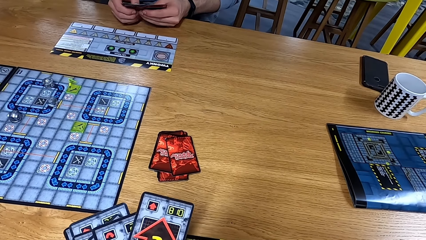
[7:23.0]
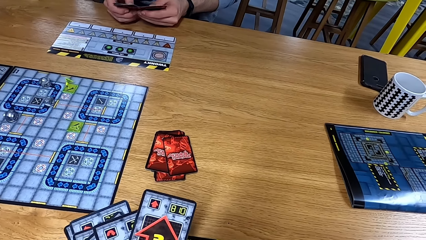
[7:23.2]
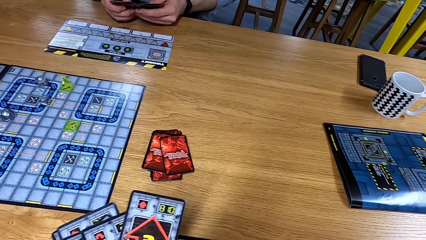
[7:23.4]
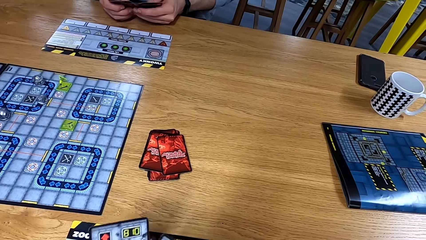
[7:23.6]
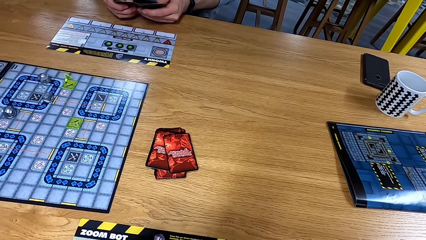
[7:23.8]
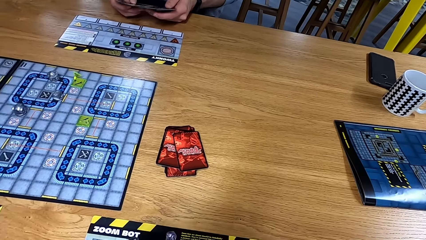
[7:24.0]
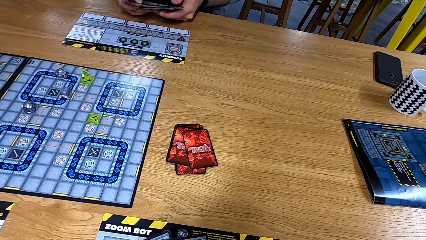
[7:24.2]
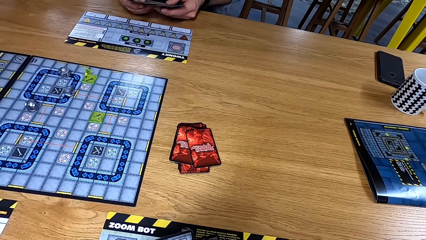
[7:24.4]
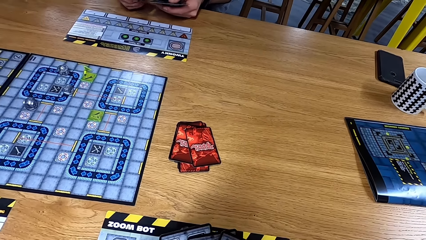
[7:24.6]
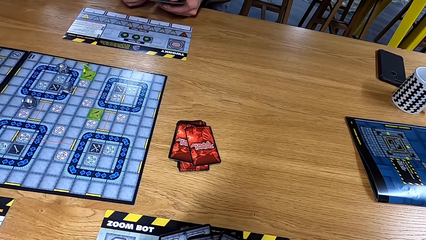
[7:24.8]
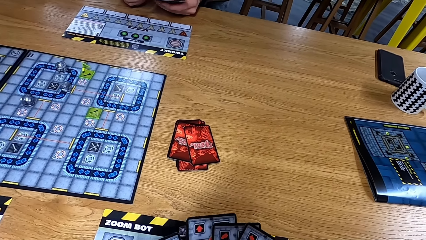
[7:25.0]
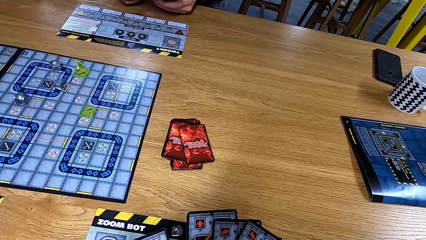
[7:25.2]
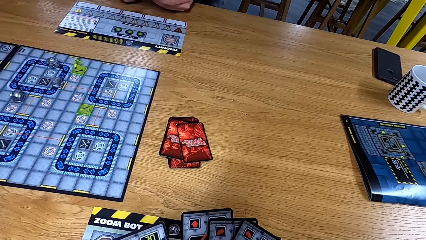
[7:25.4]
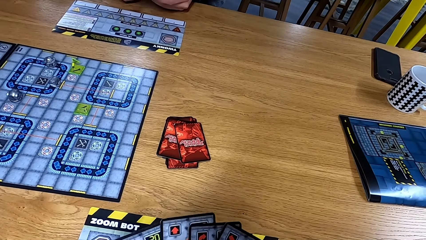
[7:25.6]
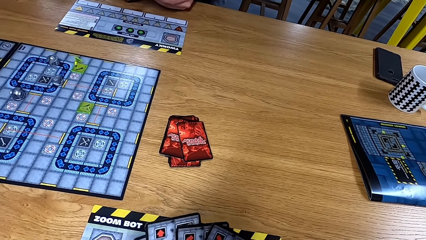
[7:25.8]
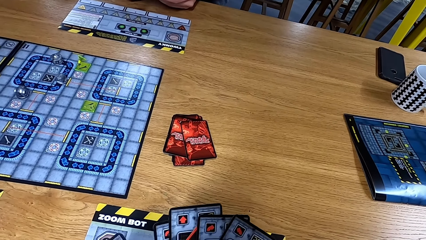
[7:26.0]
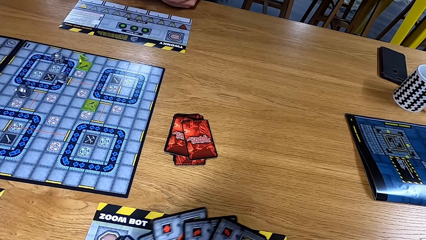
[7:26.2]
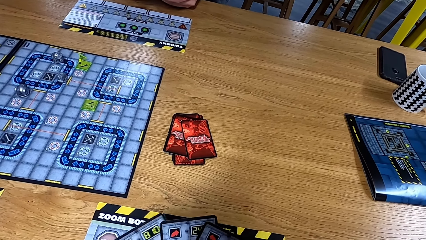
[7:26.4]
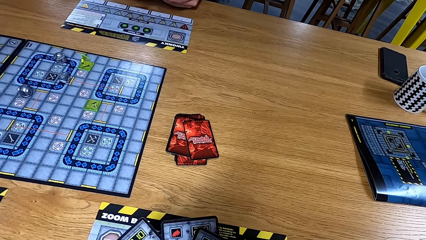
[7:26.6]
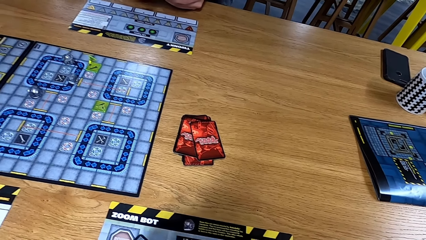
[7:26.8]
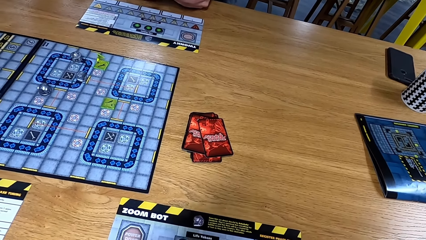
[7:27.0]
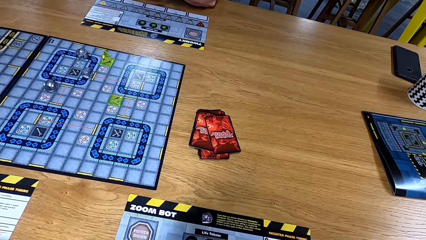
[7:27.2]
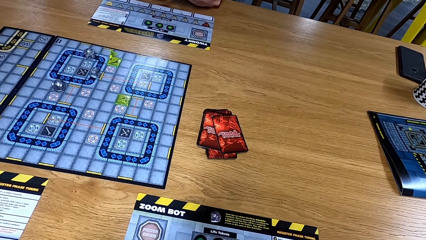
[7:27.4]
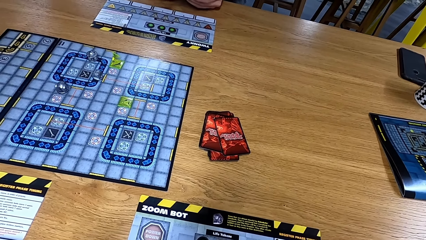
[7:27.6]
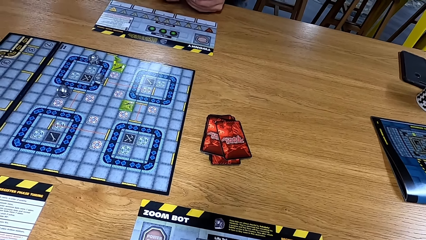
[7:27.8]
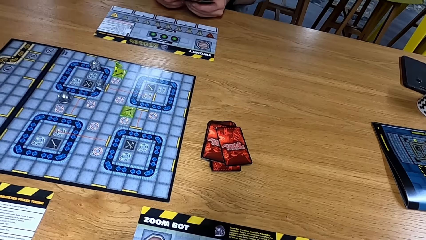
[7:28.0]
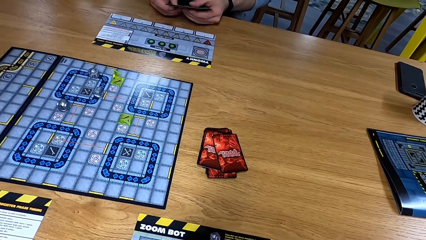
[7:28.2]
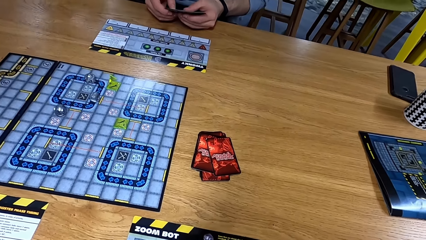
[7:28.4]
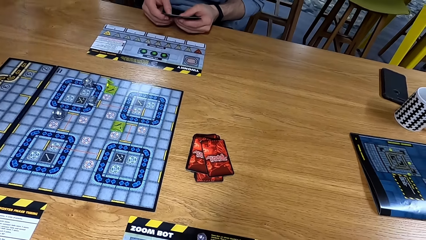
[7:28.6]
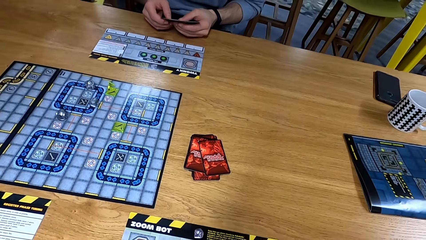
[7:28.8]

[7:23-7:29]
The camera wearer arranges the cards.

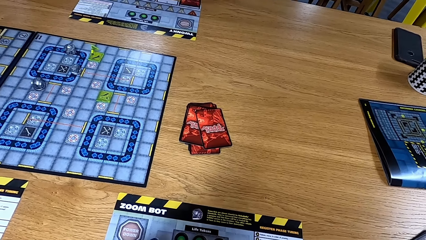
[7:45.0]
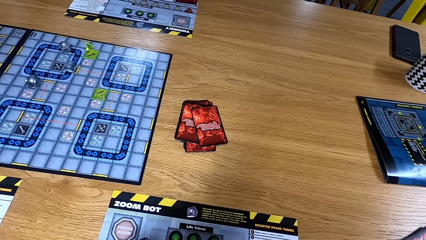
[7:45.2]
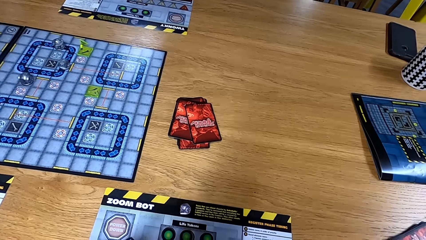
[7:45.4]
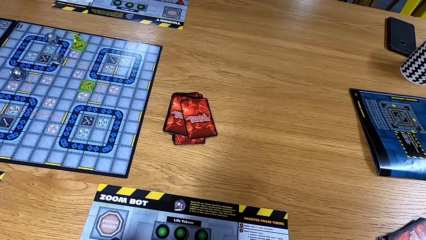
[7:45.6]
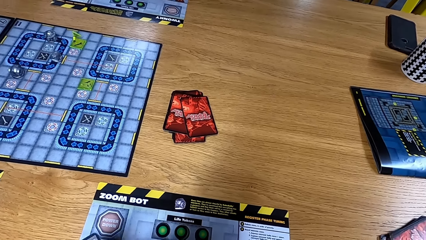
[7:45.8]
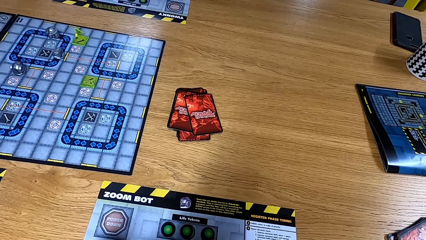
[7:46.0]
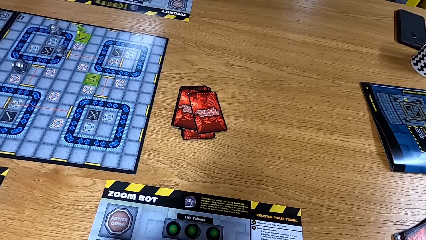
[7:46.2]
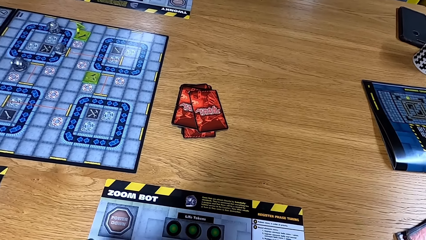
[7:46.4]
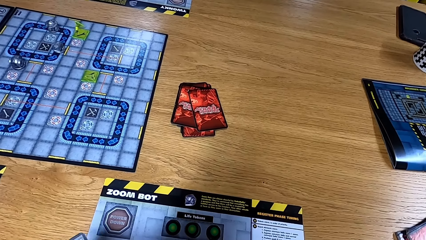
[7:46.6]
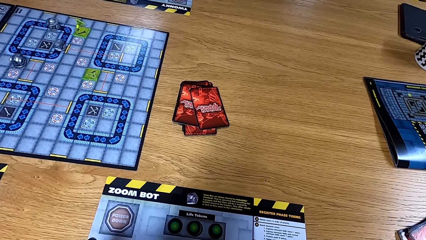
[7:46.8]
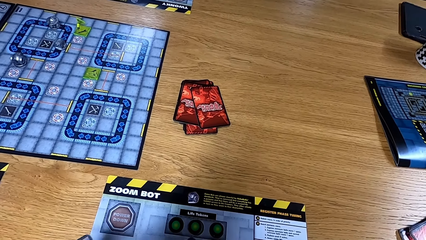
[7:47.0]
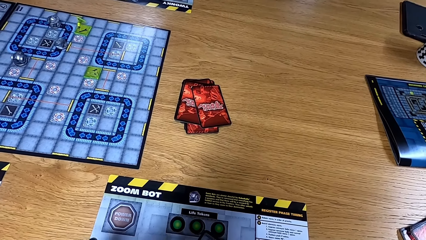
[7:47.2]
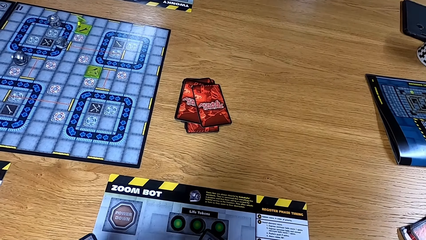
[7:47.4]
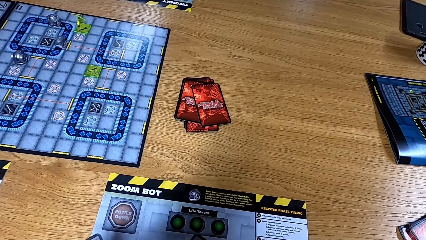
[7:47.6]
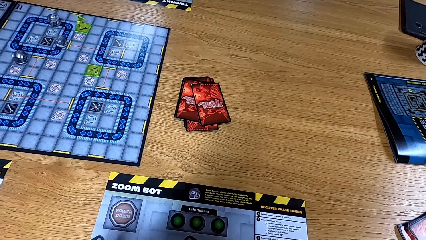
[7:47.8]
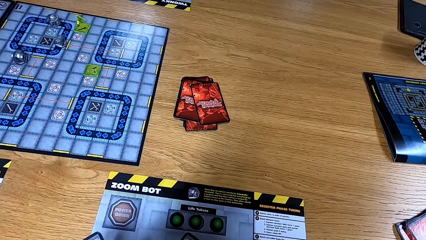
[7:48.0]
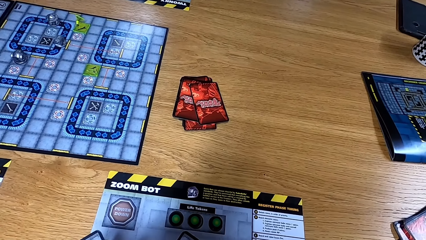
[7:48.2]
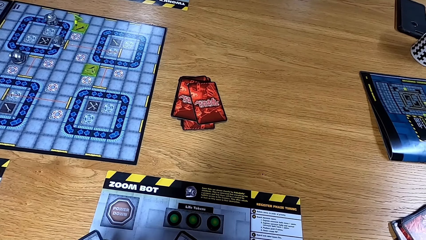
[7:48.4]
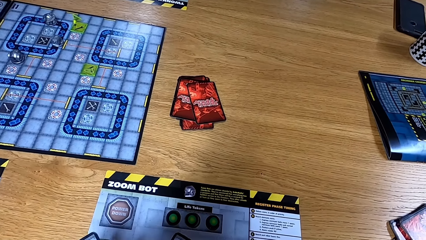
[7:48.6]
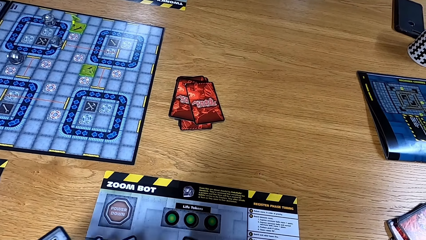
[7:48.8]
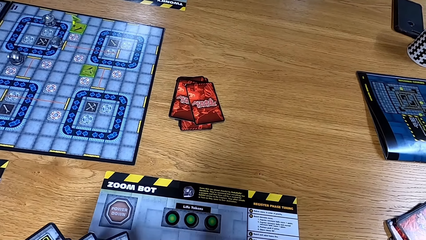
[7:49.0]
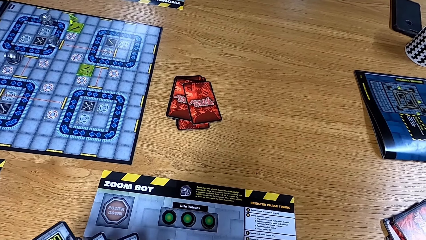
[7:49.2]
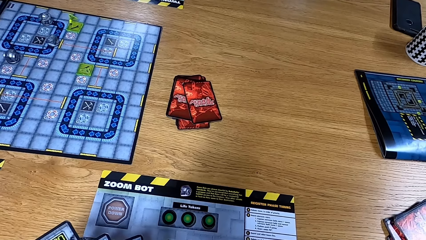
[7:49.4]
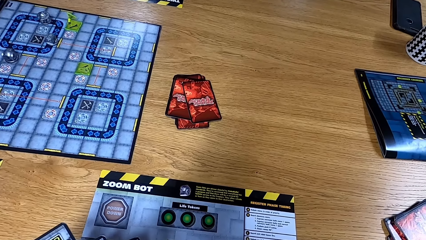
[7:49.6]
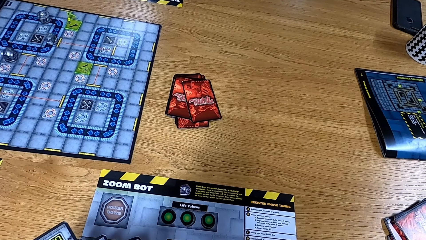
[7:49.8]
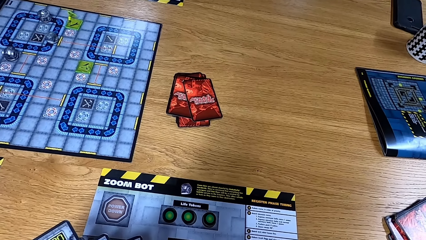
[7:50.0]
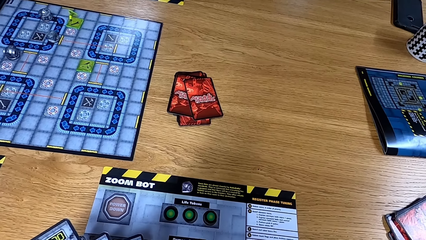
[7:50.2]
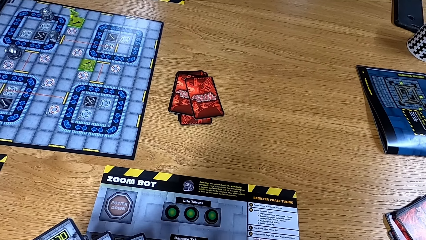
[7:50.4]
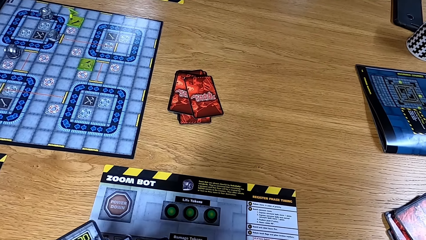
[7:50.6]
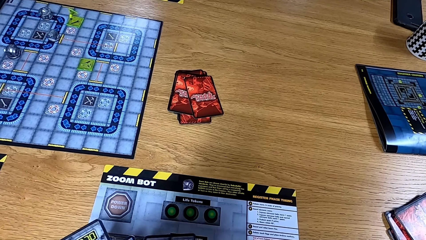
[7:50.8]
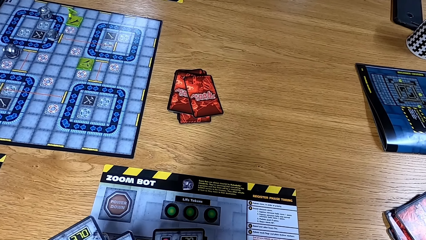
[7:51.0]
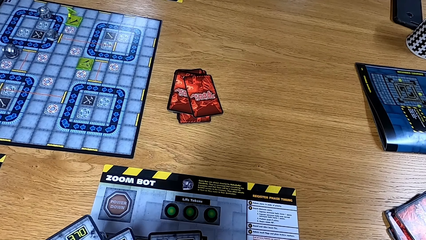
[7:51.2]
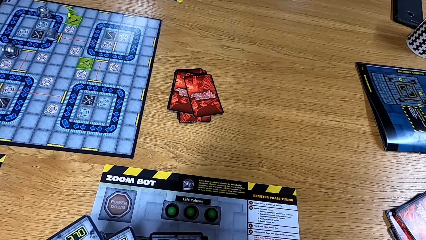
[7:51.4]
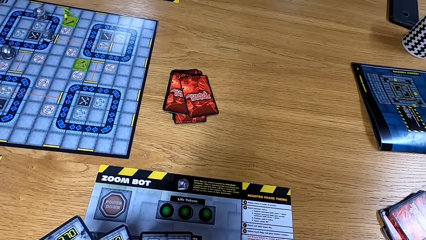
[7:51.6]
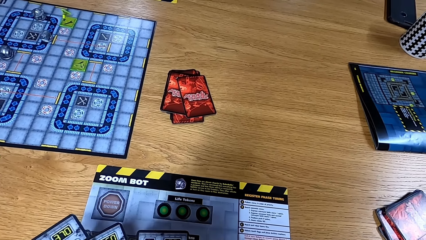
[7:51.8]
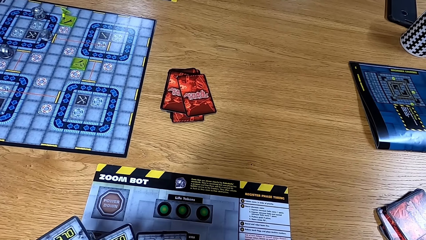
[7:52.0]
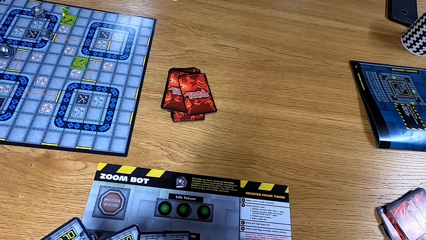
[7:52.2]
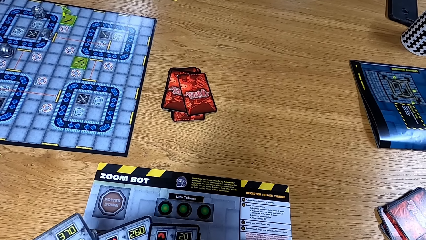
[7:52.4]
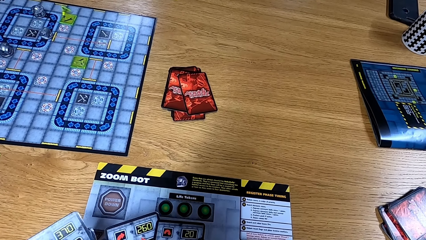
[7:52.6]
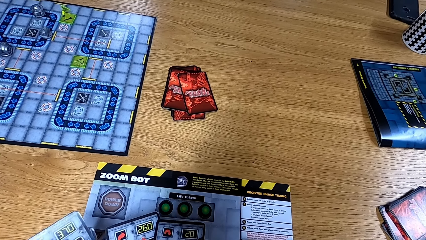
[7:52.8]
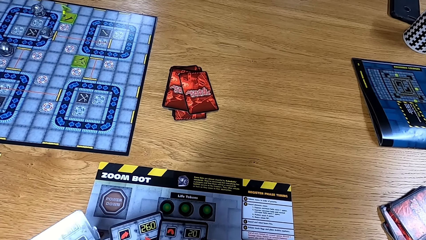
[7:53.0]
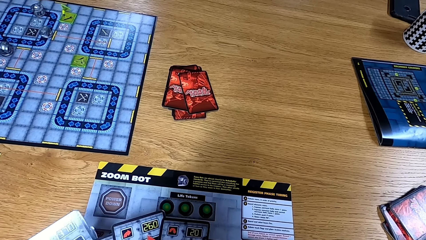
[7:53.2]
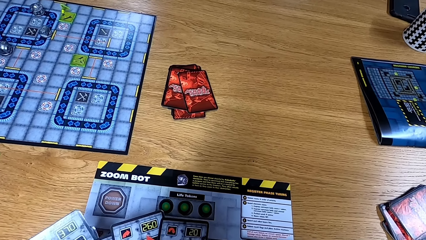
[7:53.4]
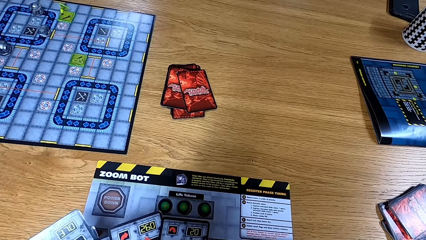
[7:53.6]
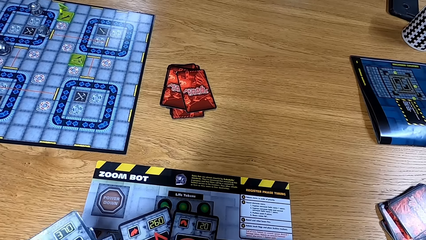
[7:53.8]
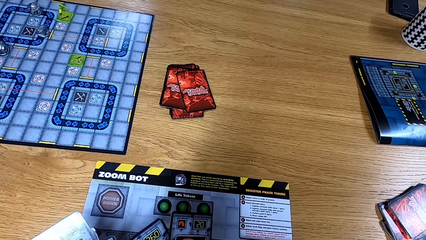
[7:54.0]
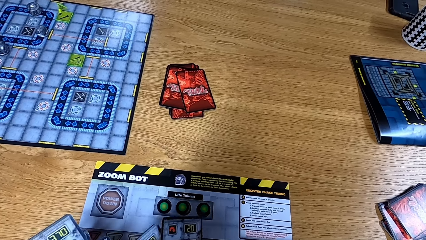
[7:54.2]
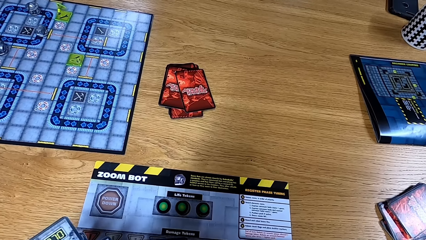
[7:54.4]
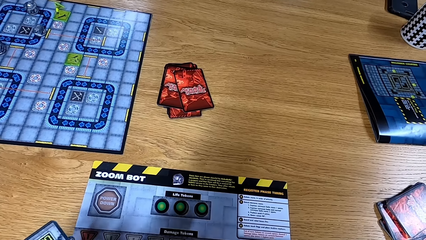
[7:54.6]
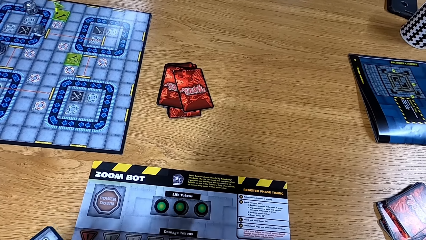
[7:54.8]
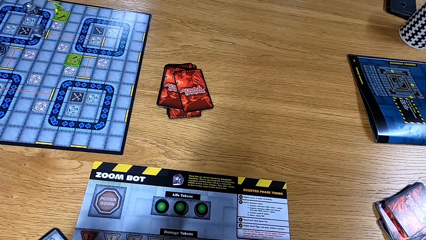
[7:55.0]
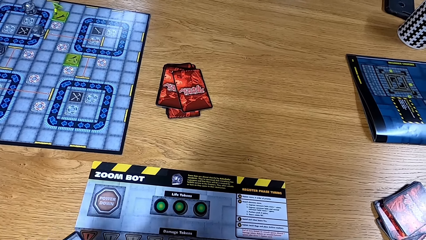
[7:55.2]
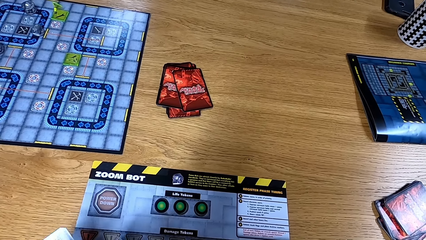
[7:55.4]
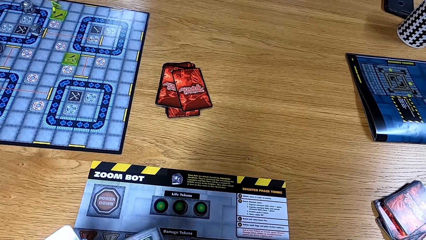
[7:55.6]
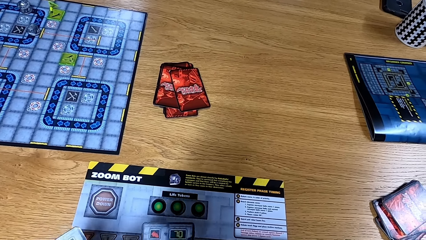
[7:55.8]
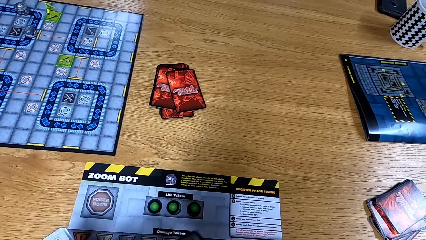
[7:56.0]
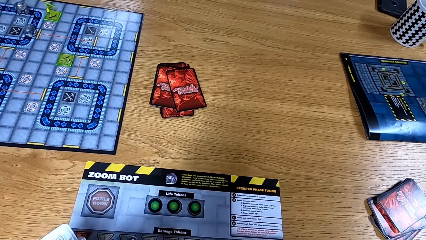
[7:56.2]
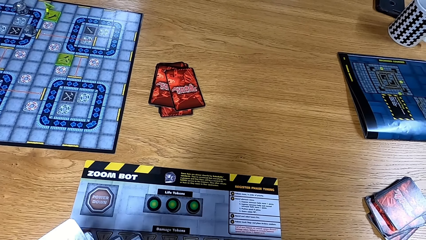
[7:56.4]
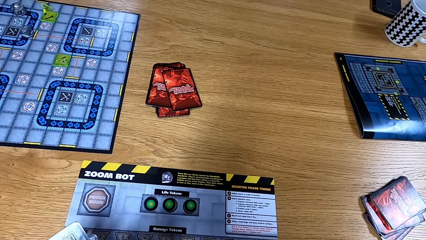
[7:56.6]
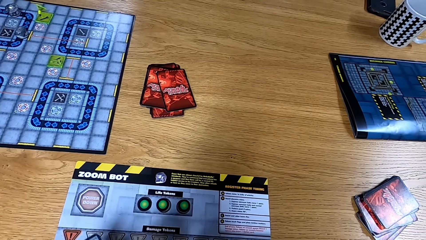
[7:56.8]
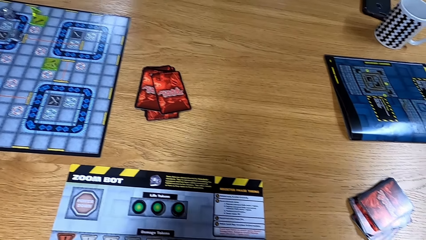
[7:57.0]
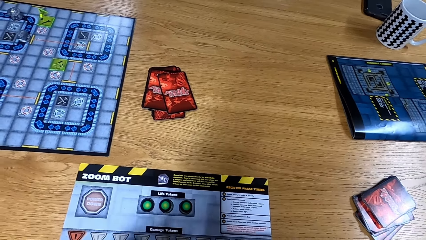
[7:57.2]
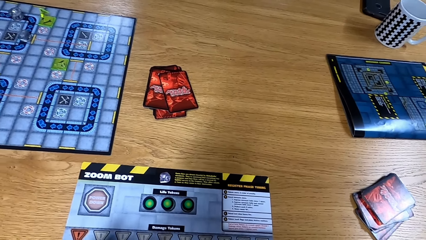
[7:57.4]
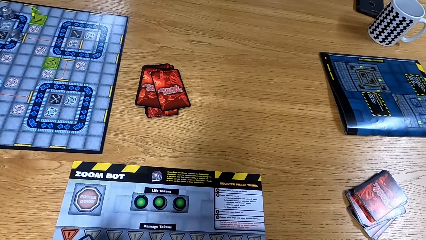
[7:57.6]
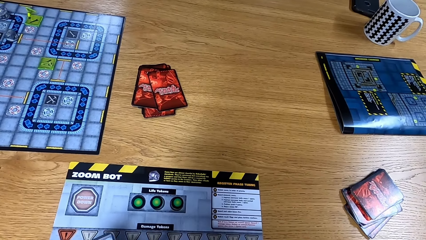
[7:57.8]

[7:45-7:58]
The camera wearer looks at the table. They arrange the cards.
